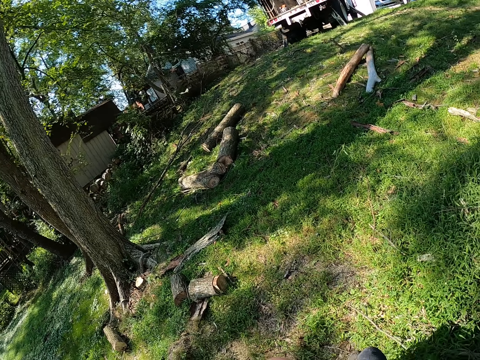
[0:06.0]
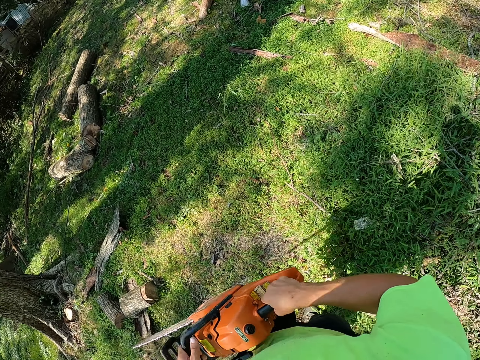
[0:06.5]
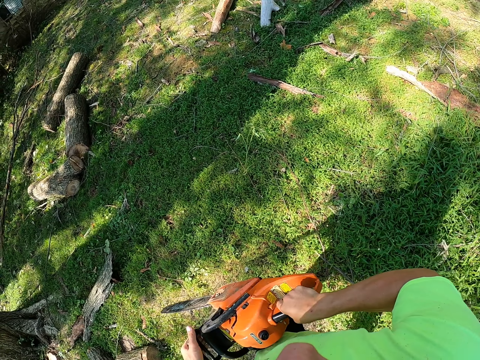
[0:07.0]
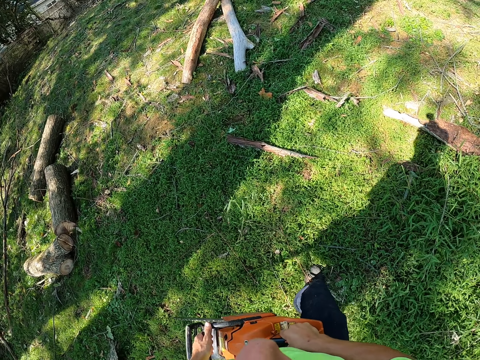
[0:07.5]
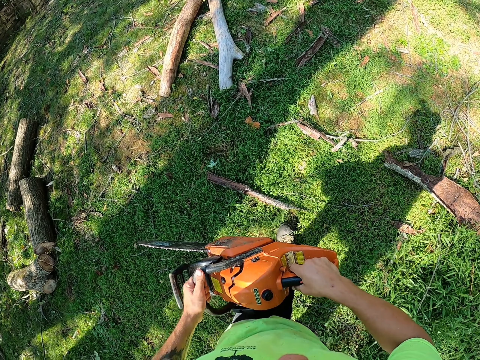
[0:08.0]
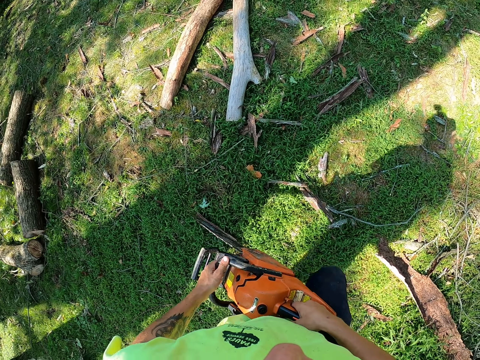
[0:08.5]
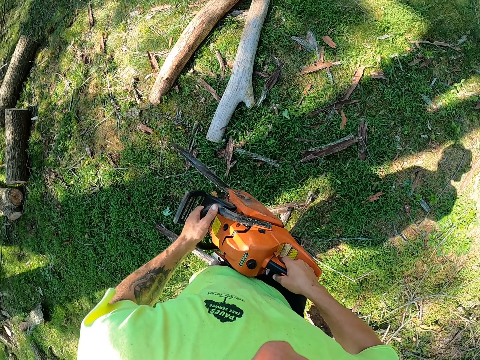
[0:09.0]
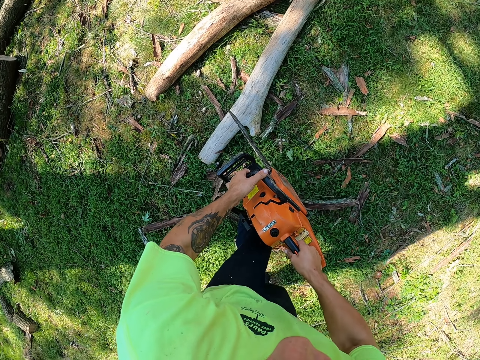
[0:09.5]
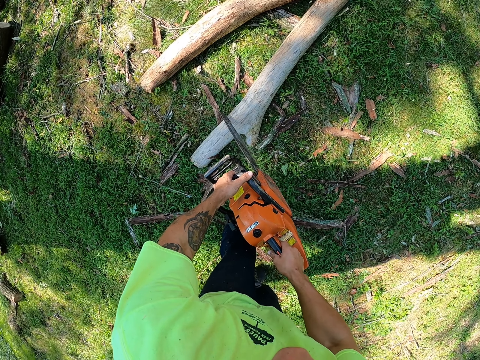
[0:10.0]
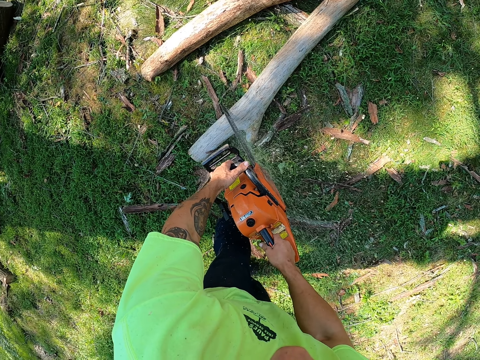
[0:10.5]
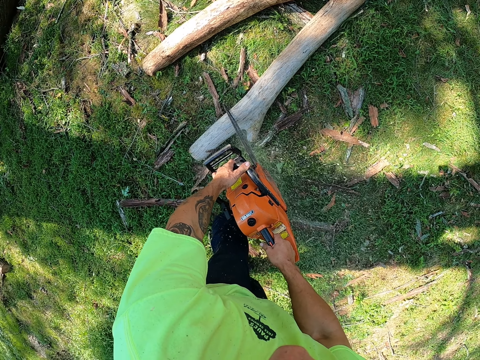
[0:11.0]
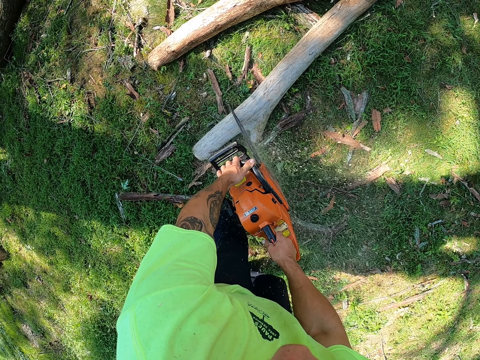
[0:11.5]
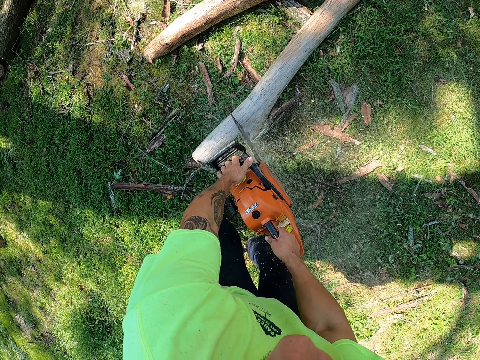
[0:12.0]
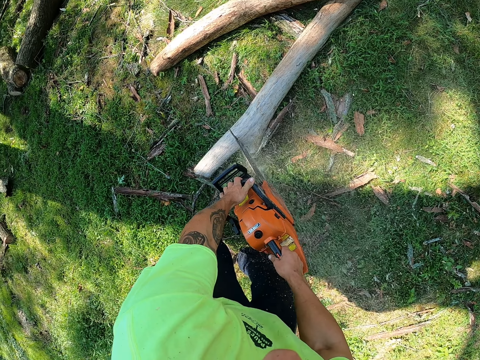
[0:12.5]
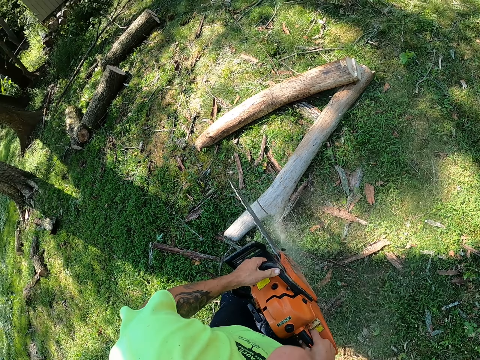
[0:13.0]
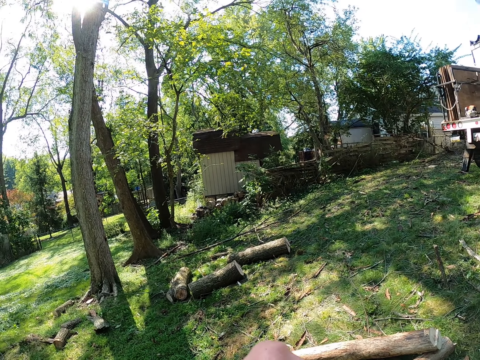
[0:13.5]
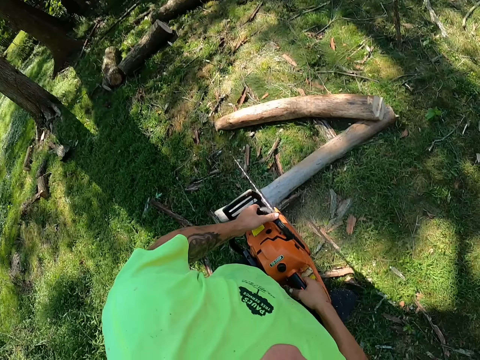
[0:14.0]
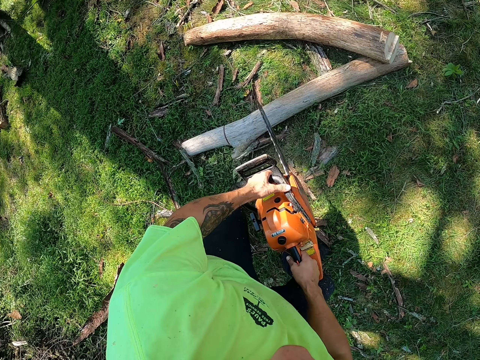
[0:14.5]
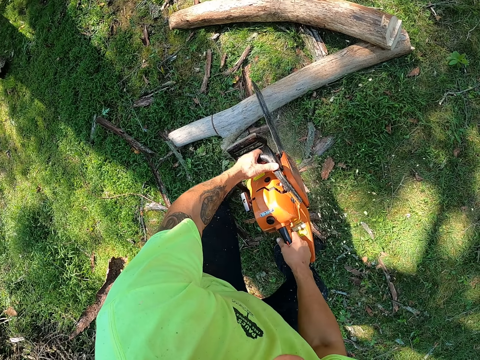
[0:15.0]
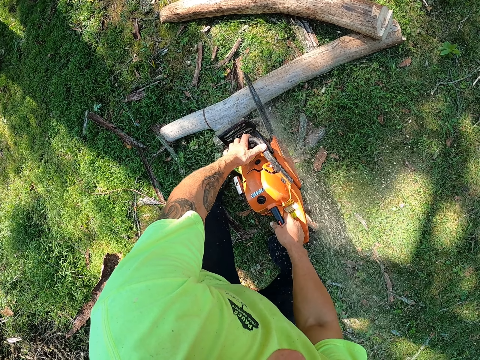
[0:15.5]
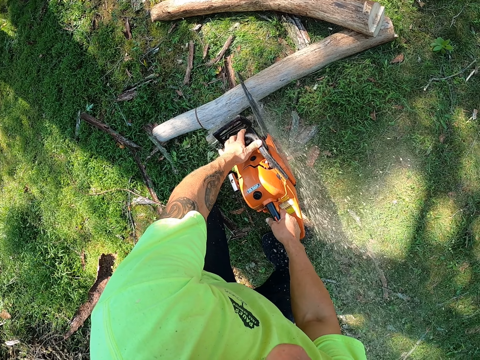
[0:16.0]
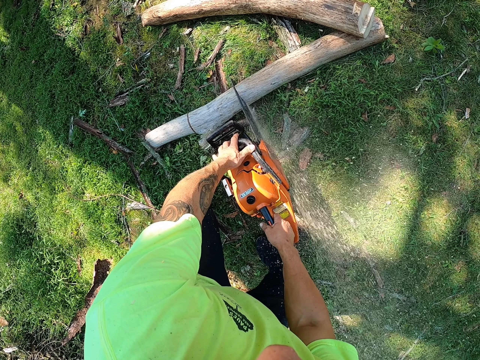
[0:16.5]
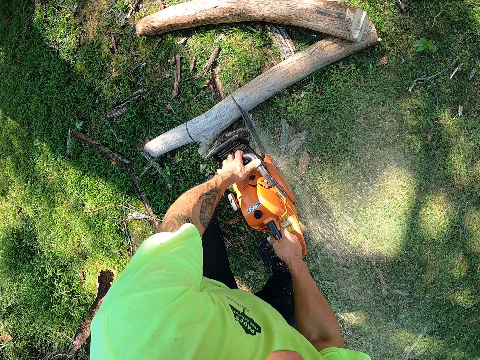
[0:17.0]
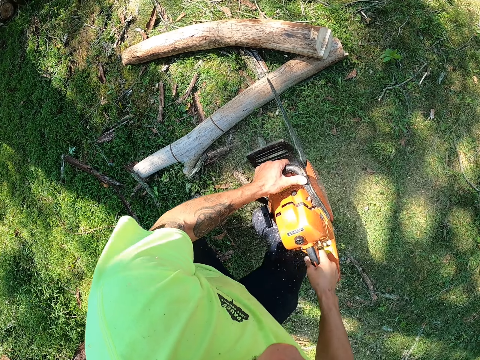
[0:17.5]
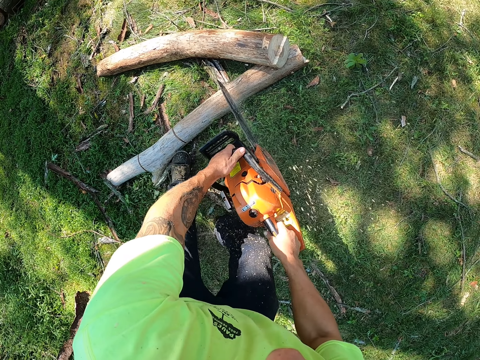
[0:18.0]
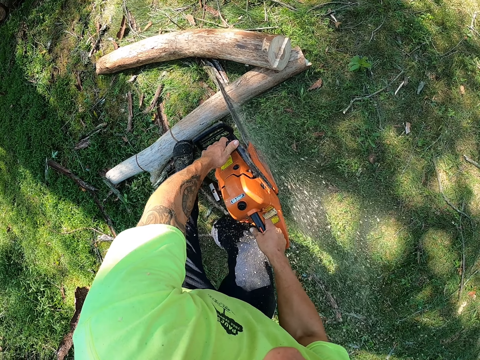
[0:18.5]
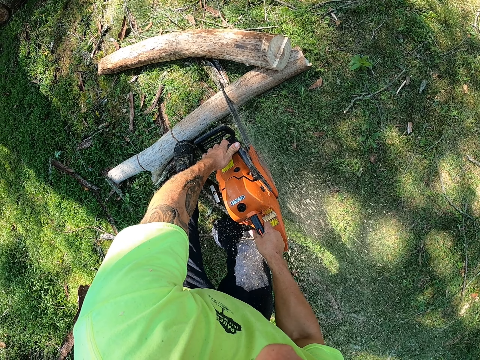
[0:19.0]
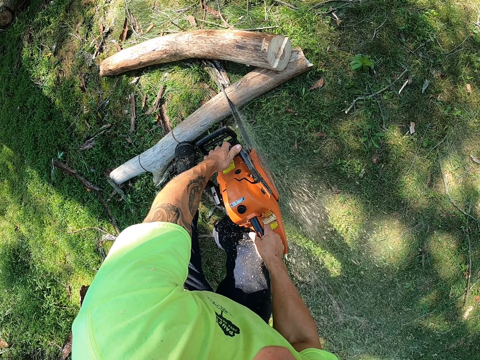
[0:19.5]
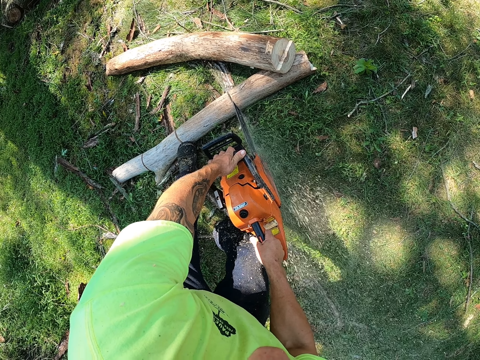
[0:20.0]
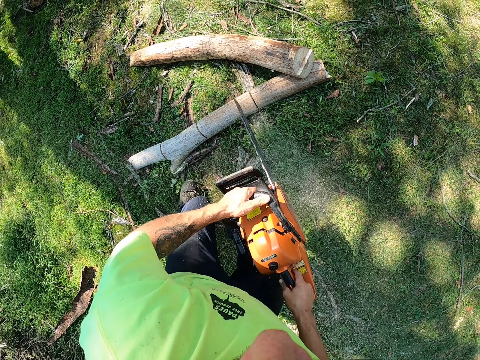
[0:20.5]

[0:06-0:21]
The camera wearer holds the chainsaw in both hands. They walk towards a log of wood on the ground in a tree garden. They cut the log of wood on the ground with the chainsaw in both hands. They cut it repeatedly.

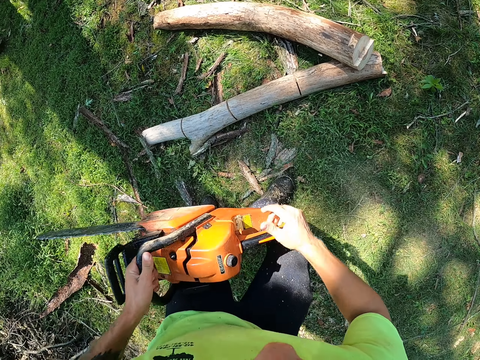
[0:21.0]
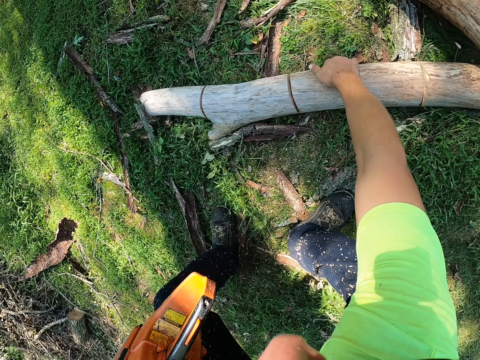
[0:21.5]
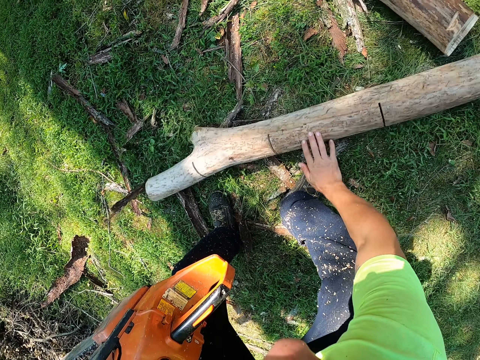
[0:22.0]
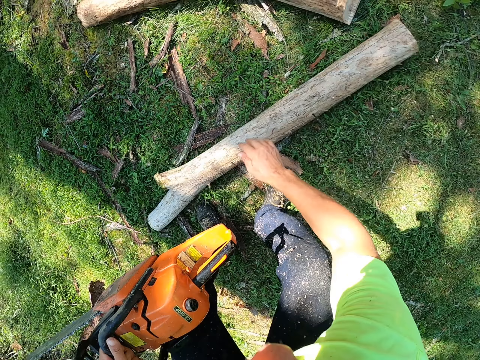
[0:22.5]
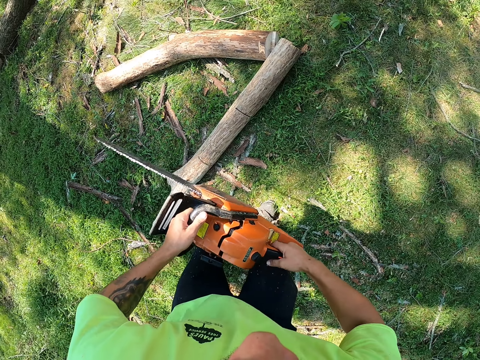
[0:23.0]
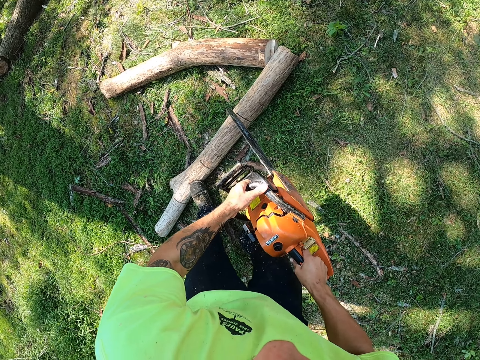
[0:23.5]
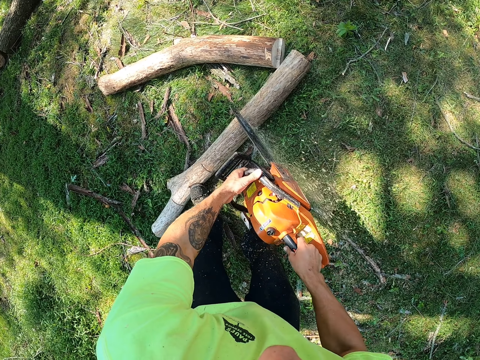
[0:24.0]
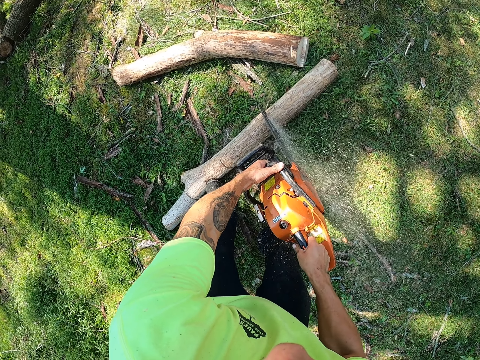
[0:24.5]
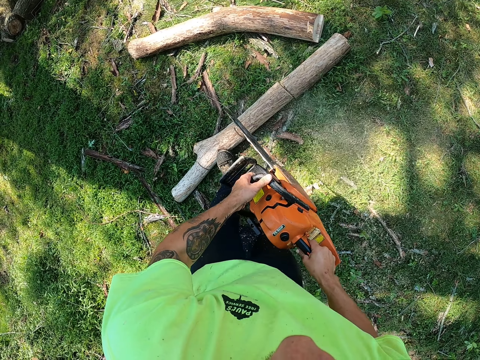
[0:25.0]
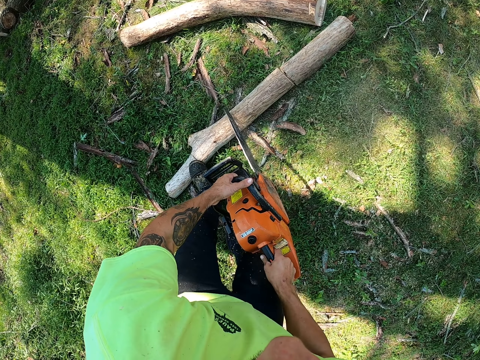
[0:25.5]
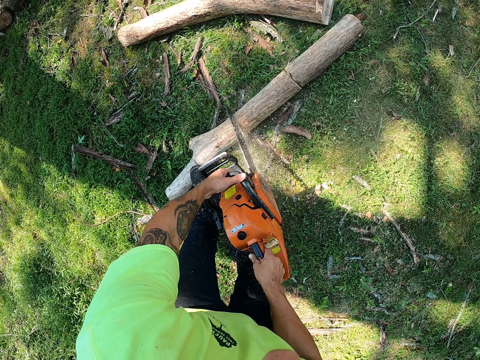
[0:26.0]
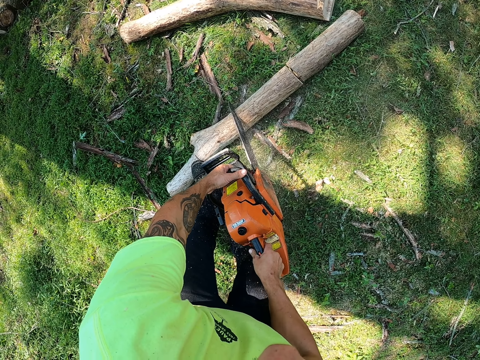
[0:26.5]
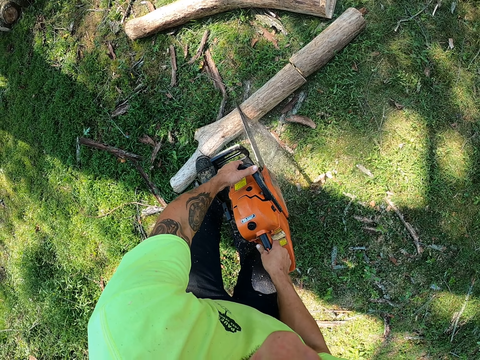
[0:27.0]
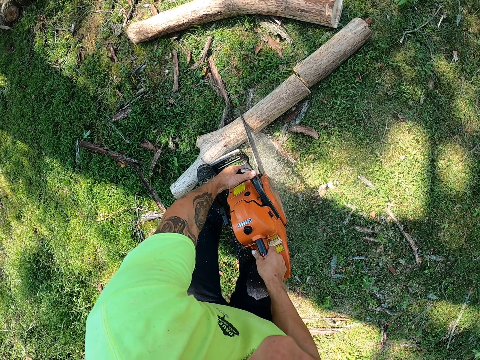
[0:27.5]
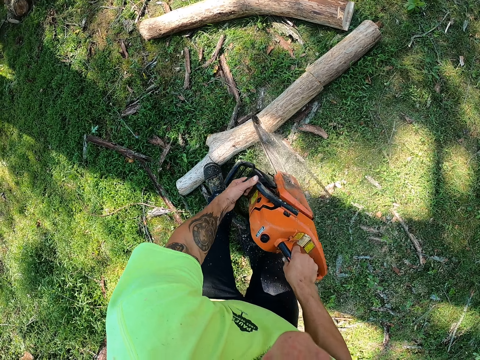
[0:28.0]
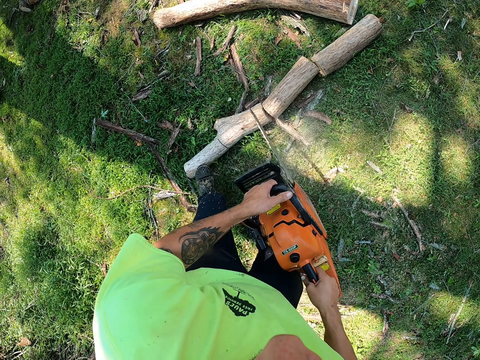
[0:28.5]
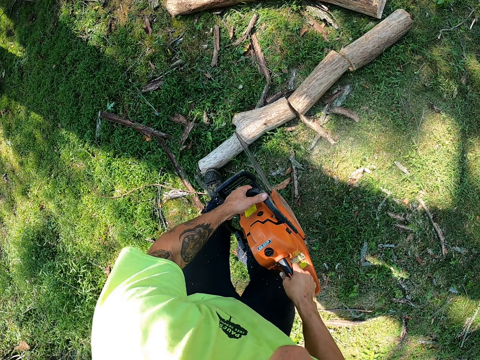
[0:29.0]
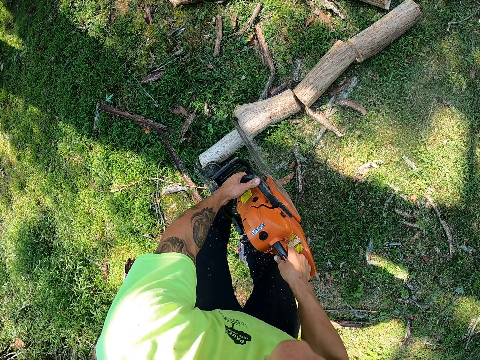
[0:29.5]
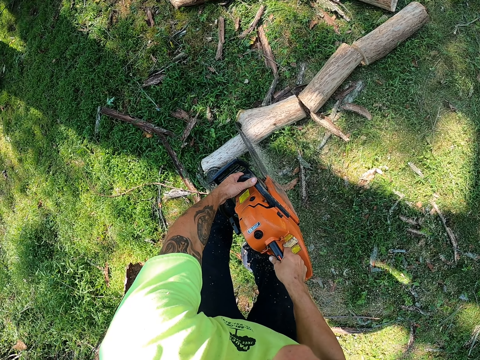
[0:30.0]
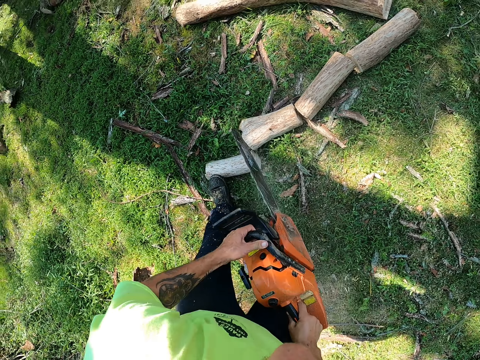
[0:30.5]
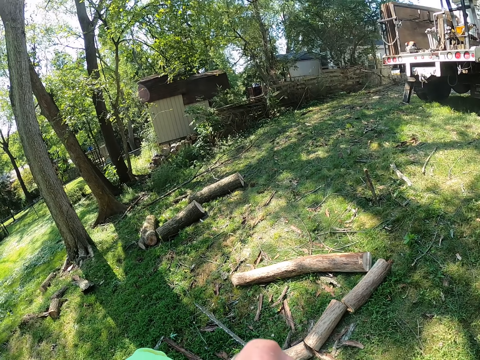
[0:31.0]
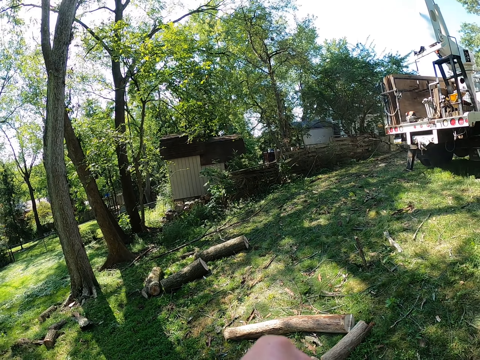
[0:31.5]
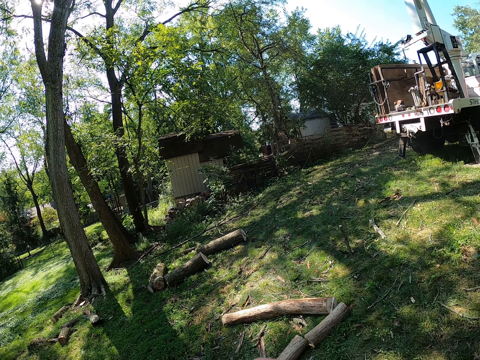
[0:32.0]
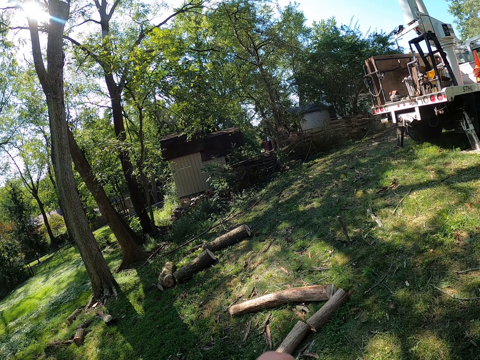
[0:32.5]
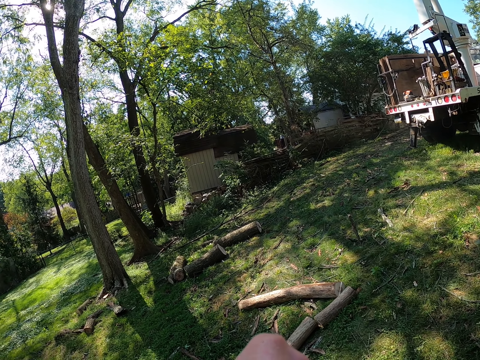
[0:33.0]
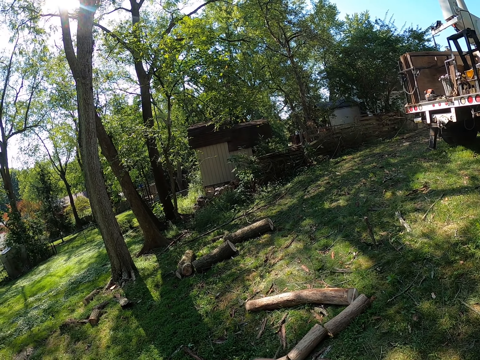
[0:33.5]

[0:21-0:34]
The camera wearer turns the log of wood on the ground with his right hand. He holds the chainsaw in both hands. He cuts the log of wood on the ground with the chainsaw in both hands. He cuts it repeatedly.
